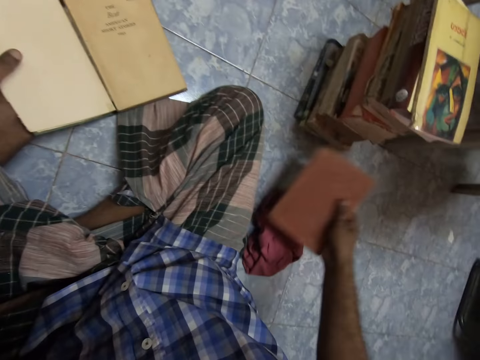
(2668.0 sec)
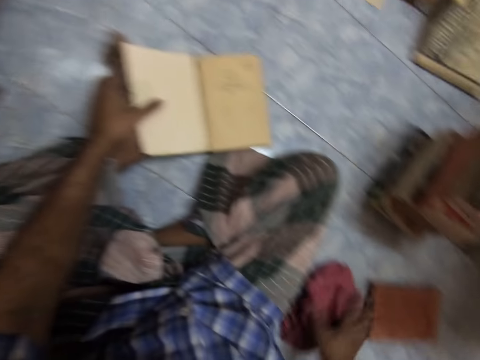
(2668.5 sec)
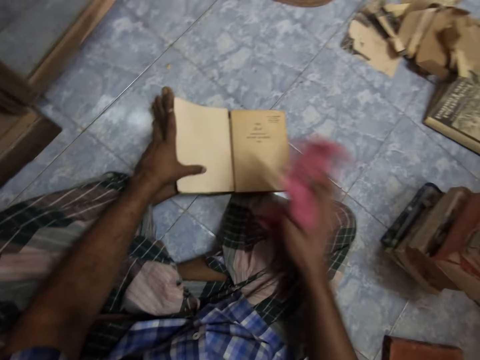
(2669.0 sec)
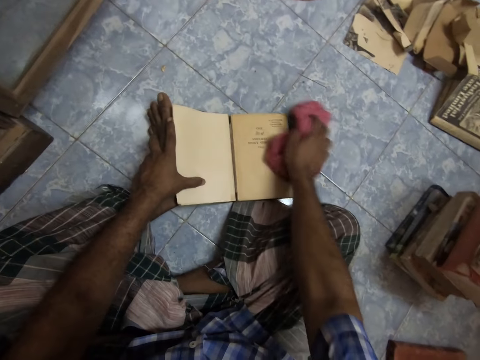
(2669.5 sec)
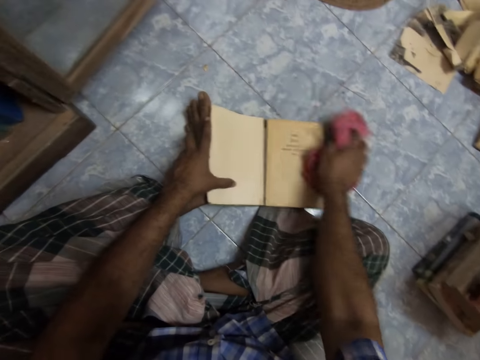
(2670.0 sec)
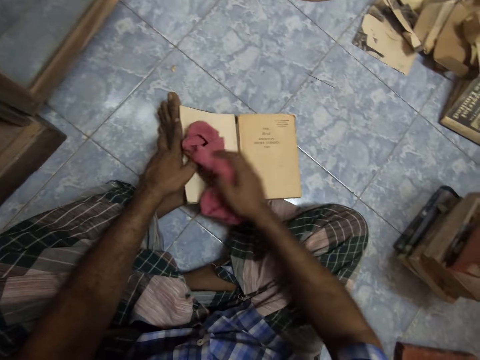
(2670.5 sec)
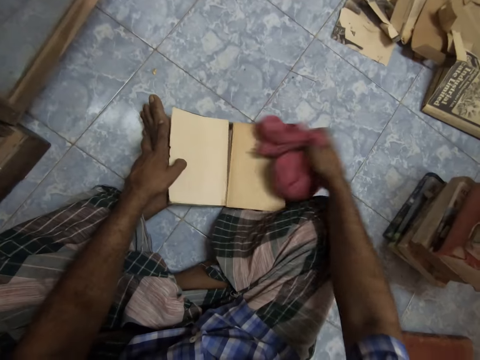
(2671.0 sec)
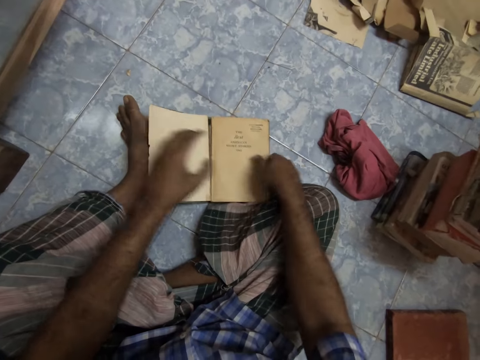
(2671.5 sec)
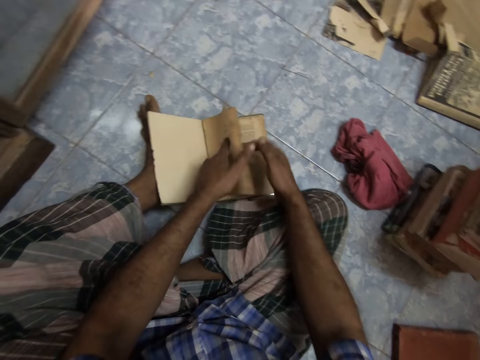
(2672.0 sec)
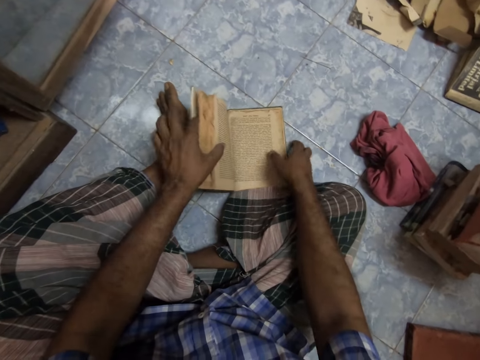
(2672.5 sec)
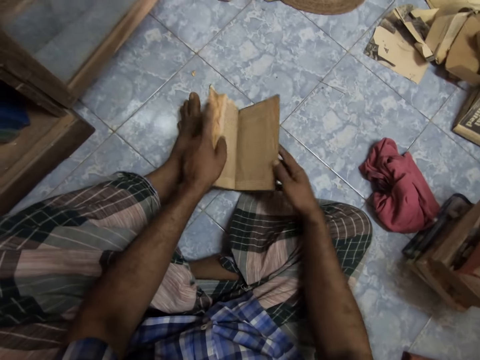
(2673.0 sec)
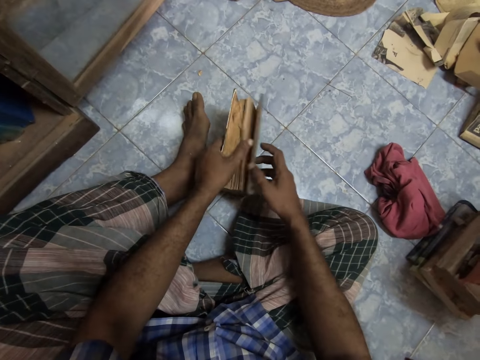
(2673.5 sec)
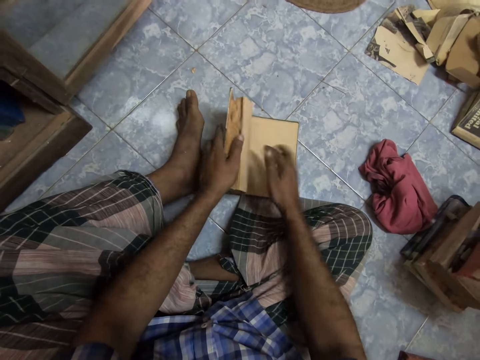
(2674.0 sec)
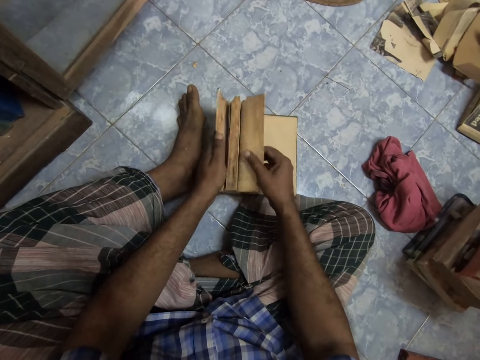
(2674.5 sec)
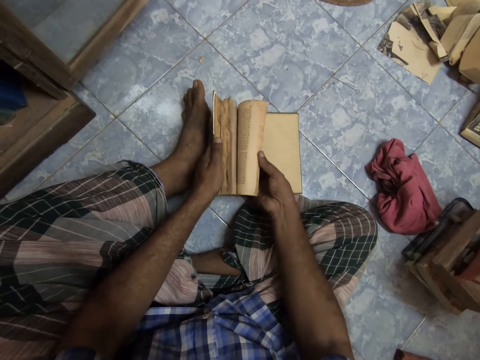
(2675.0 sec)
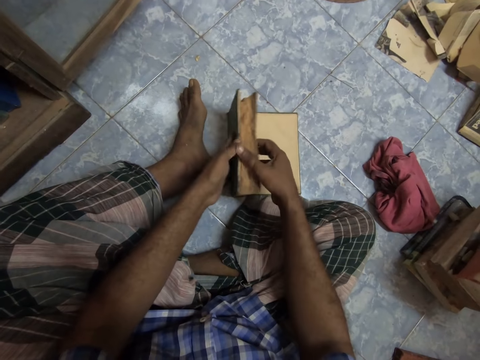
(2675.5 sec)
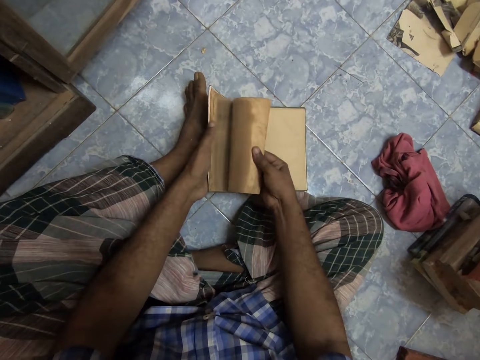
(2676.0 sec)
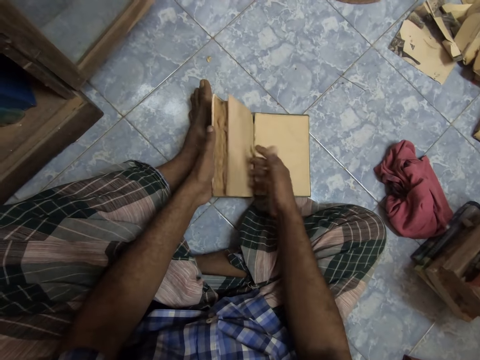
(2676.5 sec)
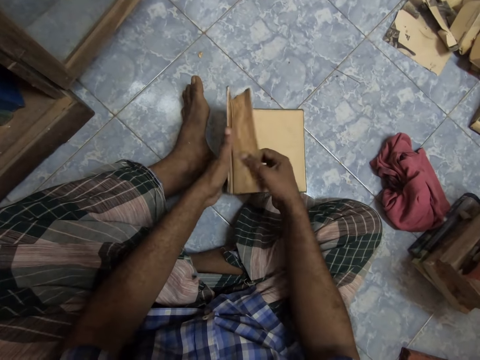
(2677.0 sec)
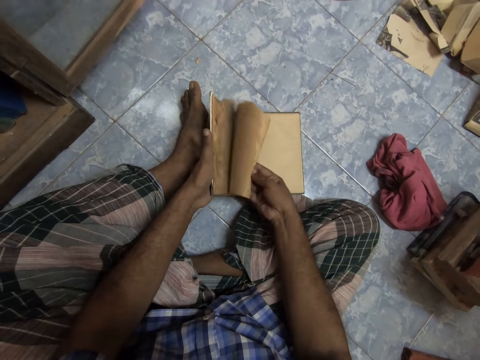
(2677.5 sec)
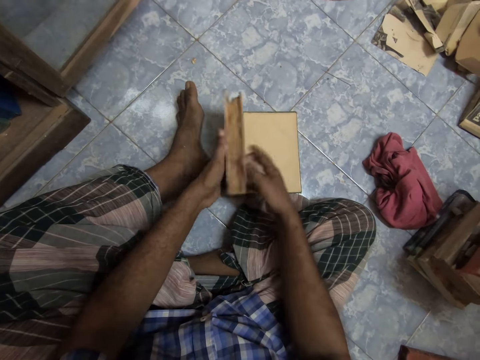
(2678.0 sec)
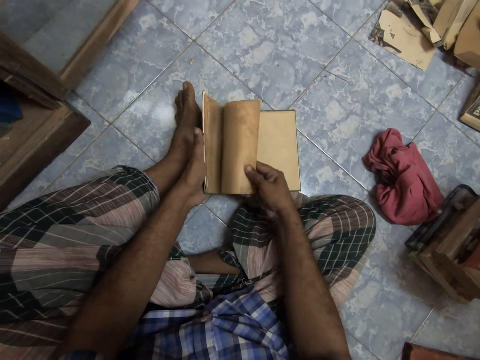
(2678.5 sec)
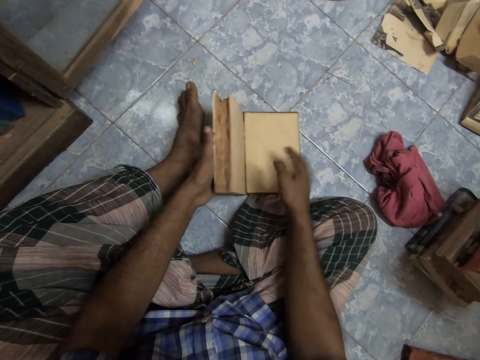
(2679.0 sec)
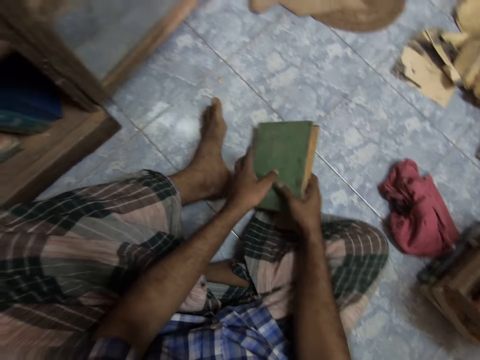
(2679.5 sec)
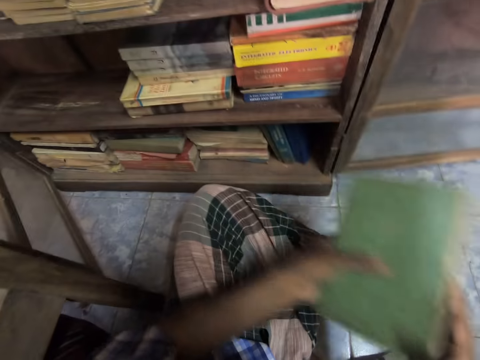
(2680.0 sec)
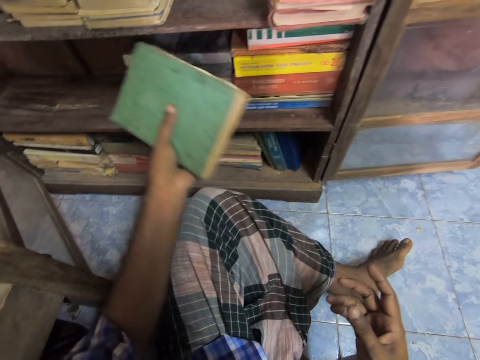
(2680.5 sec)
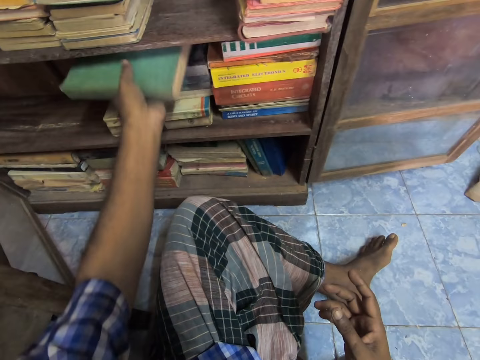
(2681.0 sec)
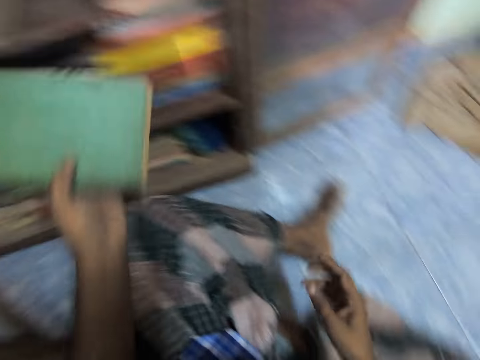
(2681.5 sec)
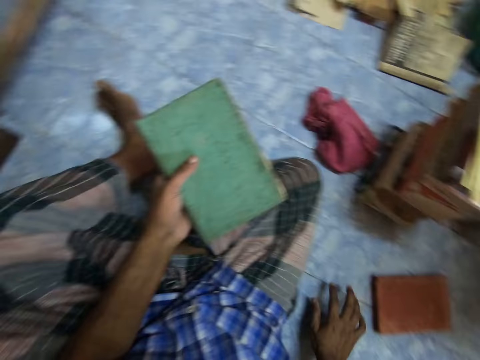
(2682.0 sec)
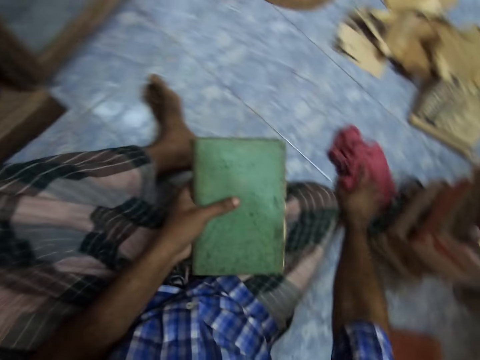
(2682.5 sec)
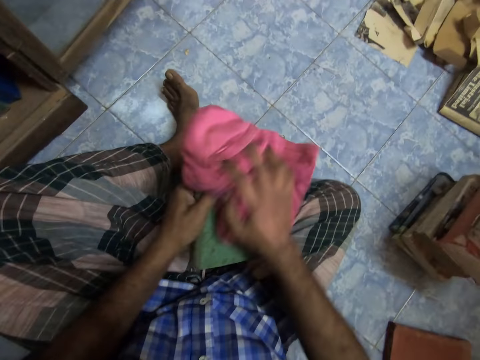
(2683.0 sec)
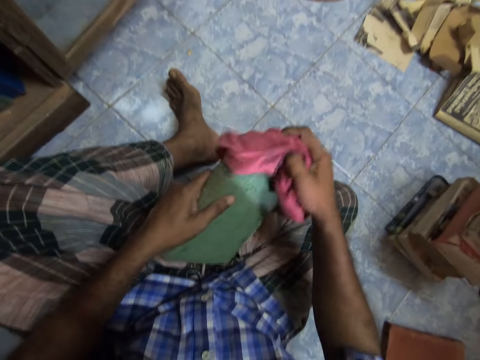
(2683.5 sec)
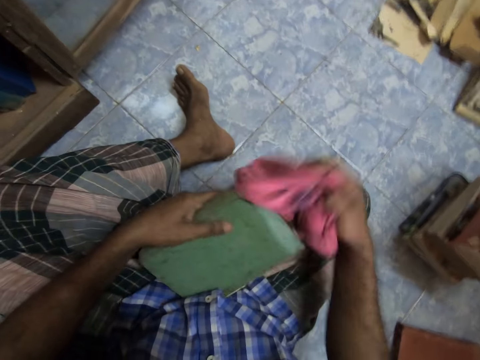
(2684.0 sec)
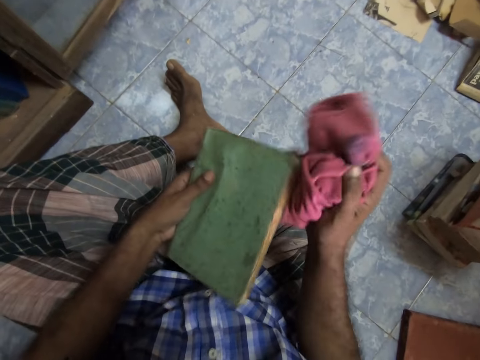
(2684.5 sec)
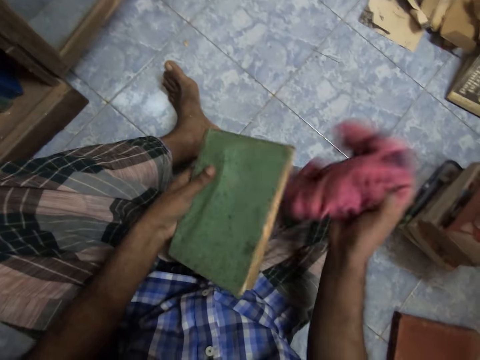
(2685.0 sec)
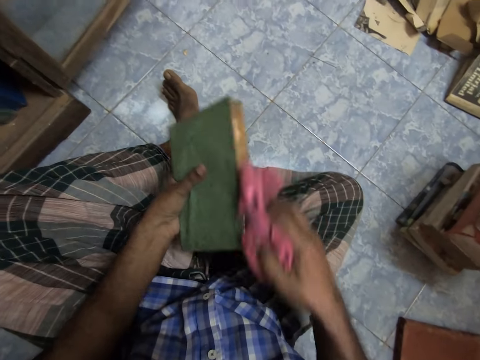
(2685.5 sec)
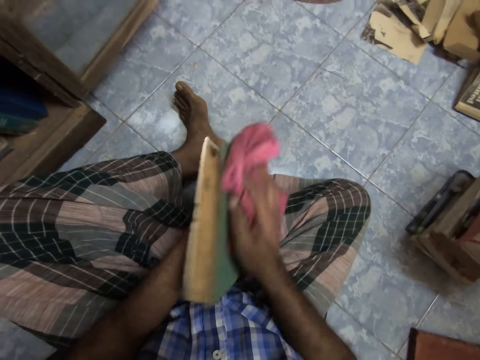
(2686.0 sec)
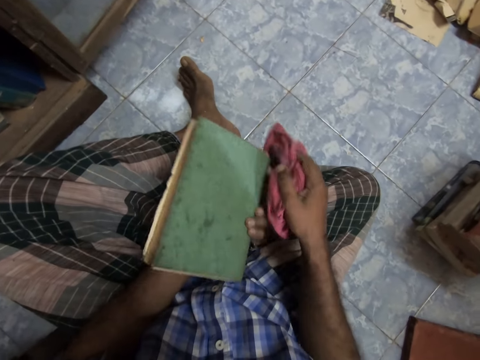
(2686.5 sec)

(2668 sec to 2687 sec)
The camera wearer takes a book. They toss the book aside. They pick up a cloth and wipe the book. They toss the cloth aside. They hold the book. They flip the book pages and open the pages. They hold the book and store the book. They pick up the cloth and wipe the book.

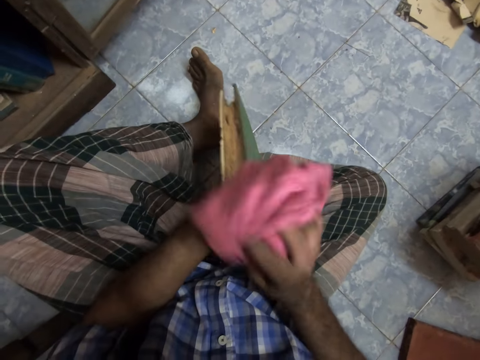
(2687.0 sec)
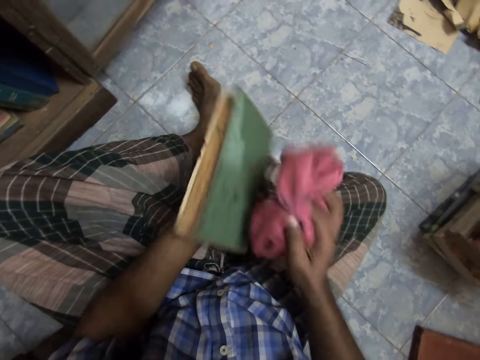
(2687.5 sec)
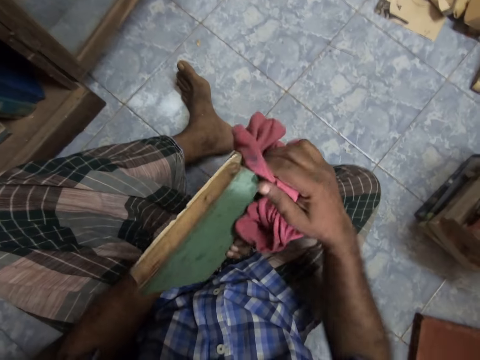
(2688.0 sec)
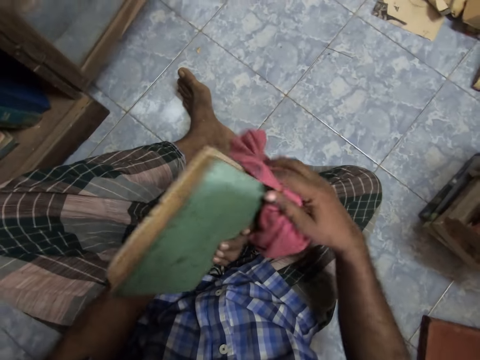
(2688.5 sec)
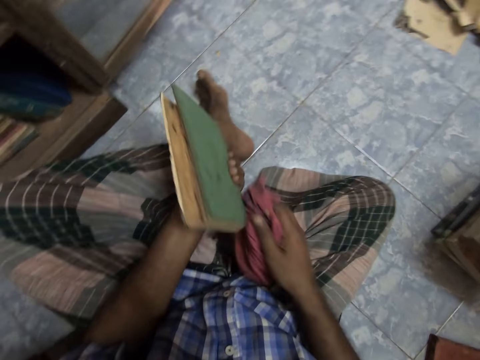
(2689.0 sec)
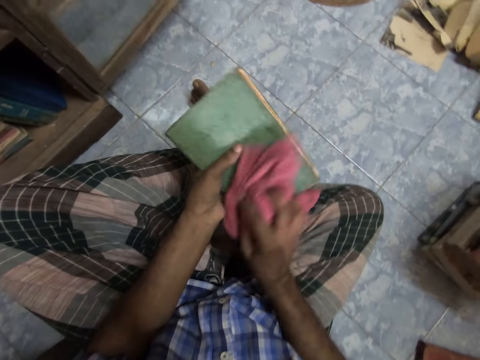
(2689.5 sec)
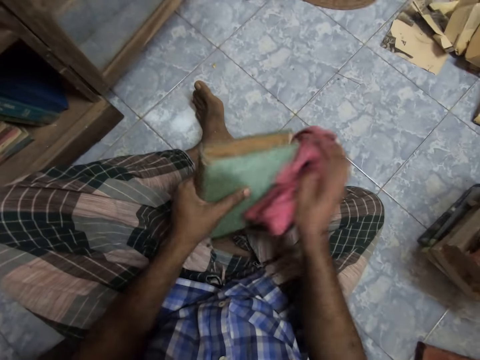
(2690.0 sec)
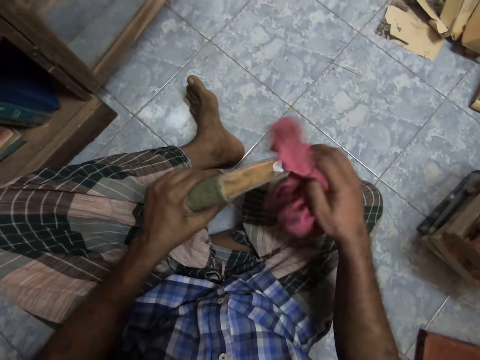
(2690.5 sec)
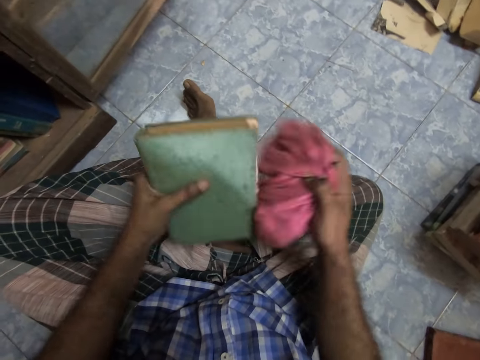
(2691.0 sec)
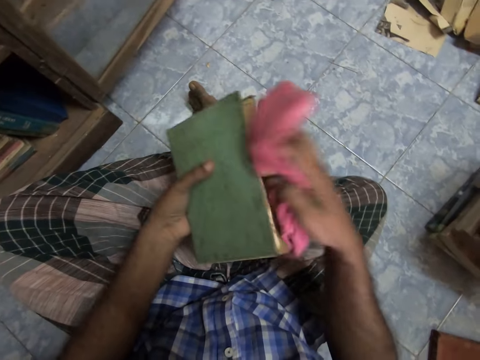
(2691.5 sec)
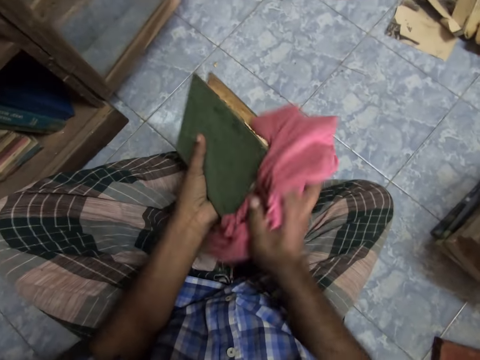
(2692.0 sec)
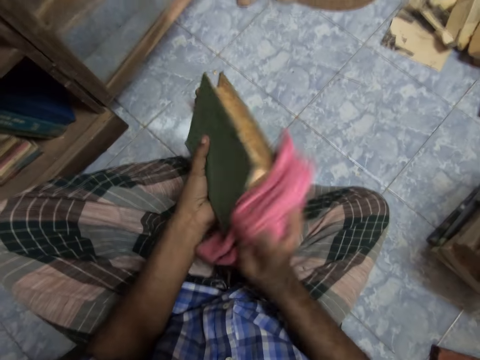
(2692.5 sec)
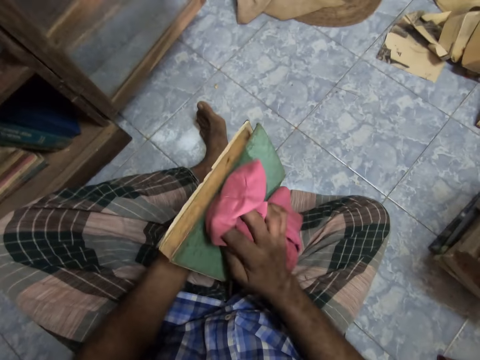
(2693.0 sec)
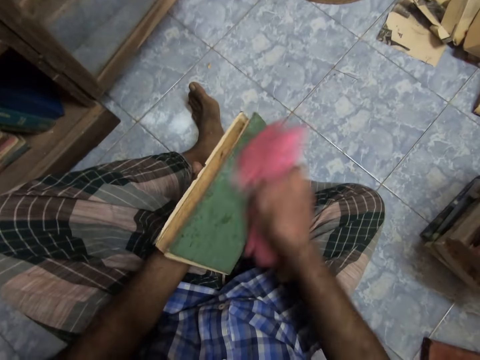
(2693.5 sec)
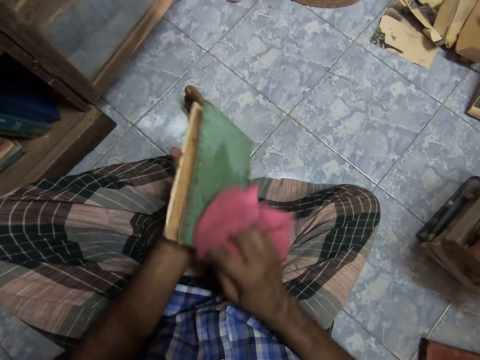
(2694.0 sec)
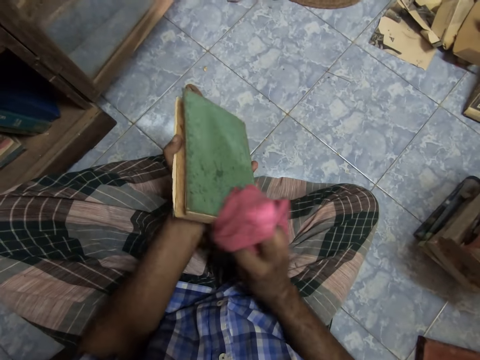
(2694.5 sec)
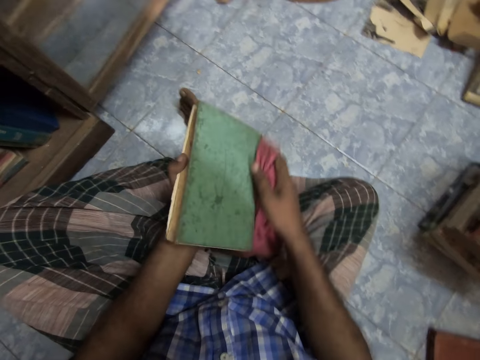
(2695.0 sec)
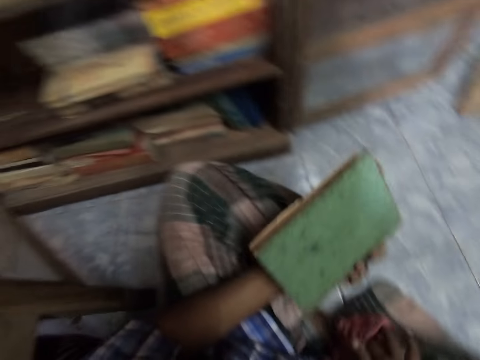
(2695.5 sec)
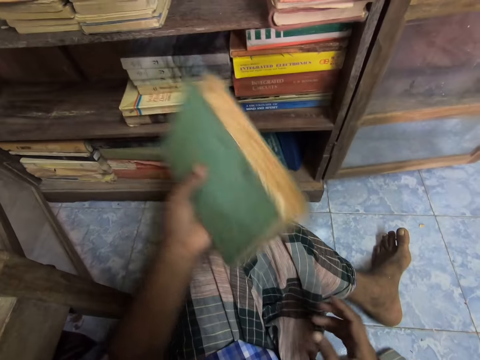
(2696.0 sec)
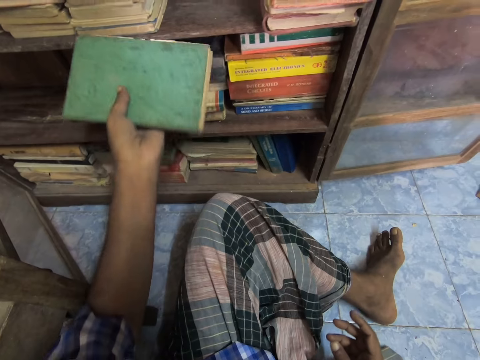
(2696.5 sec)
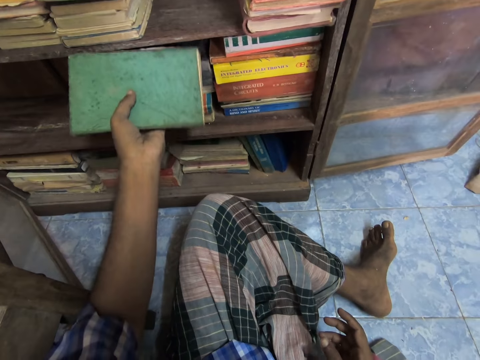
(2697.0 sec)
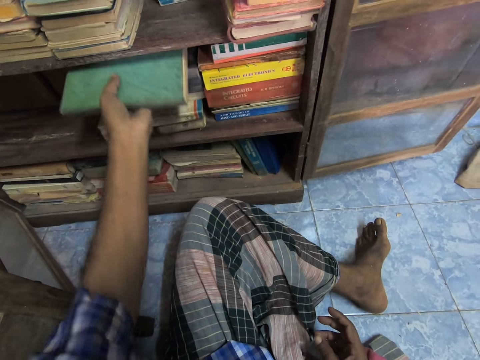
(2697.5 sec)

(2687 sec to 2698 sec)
The camera wearer places a book in the shelf.
